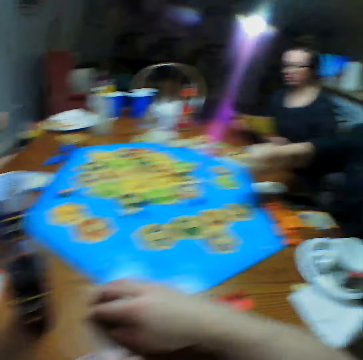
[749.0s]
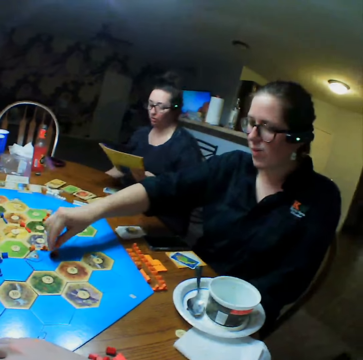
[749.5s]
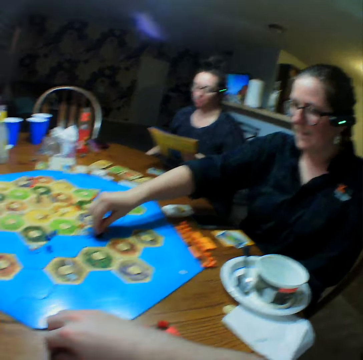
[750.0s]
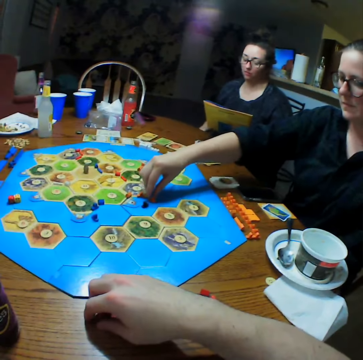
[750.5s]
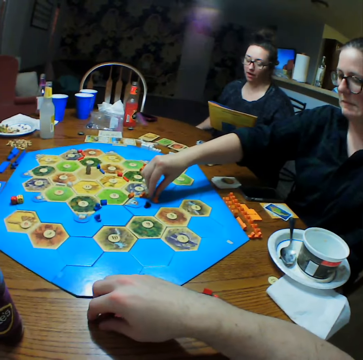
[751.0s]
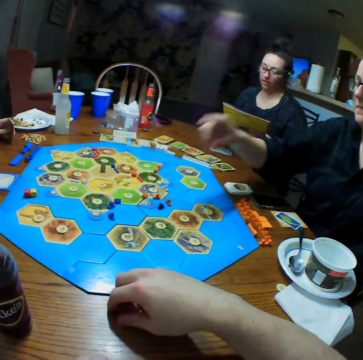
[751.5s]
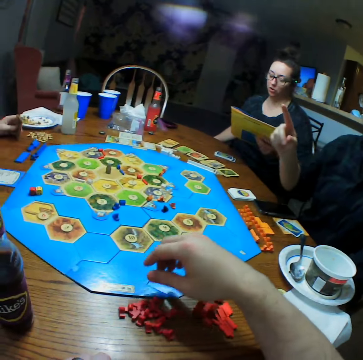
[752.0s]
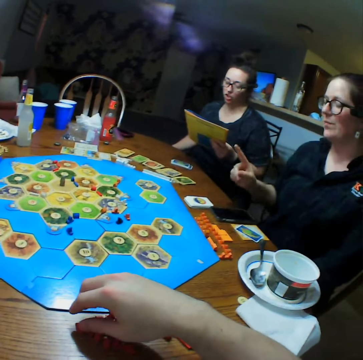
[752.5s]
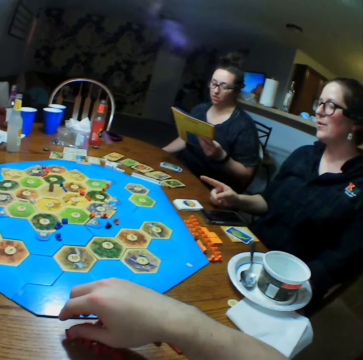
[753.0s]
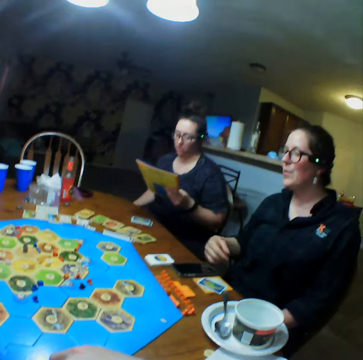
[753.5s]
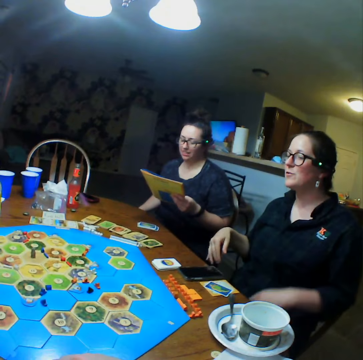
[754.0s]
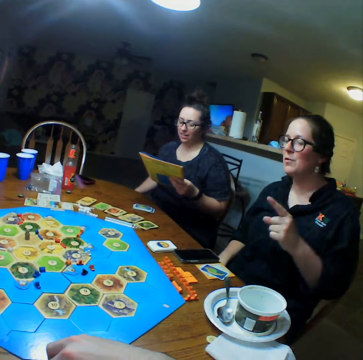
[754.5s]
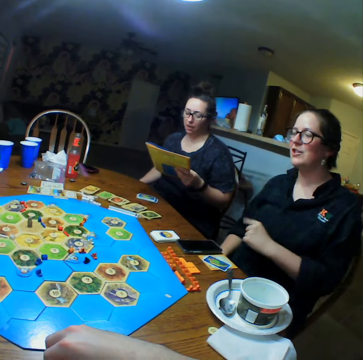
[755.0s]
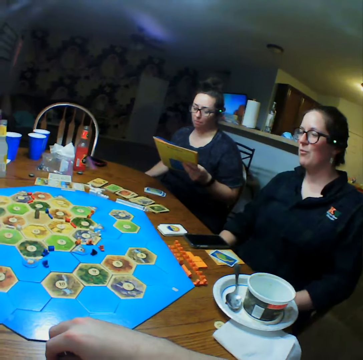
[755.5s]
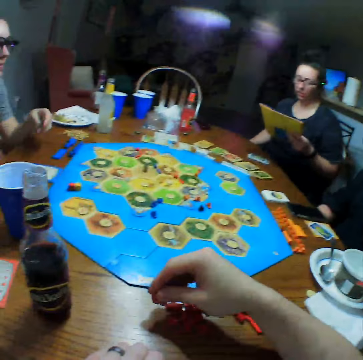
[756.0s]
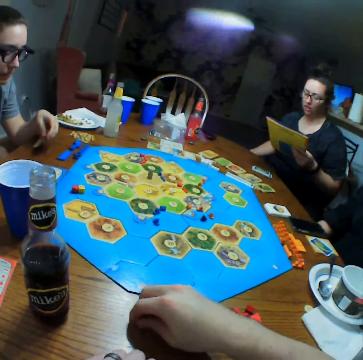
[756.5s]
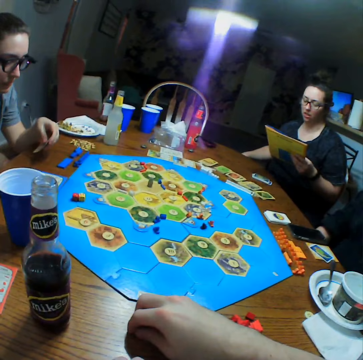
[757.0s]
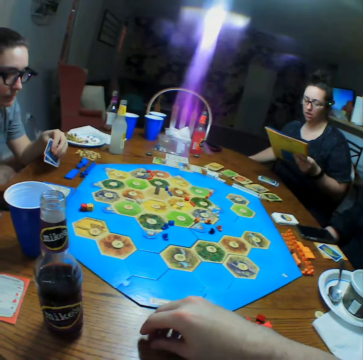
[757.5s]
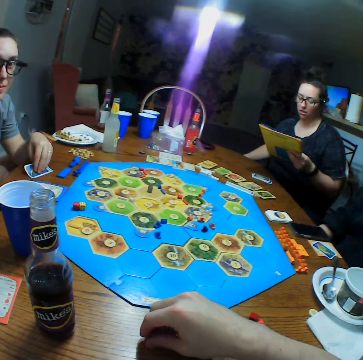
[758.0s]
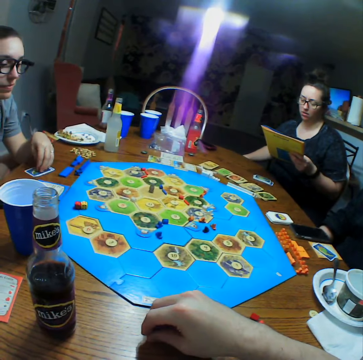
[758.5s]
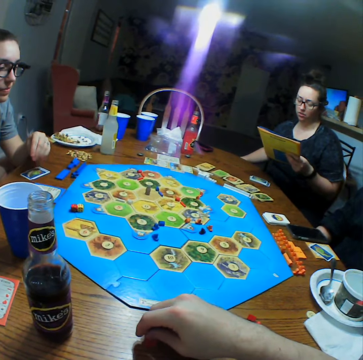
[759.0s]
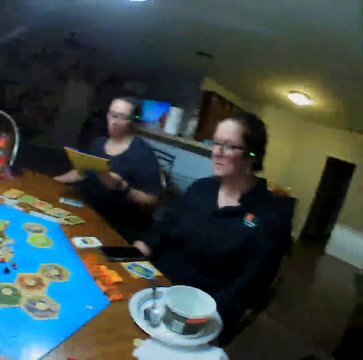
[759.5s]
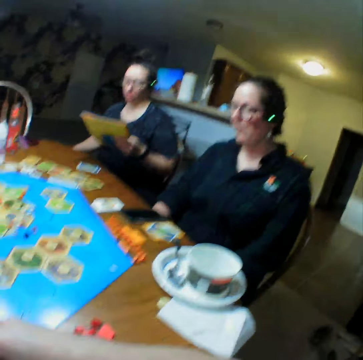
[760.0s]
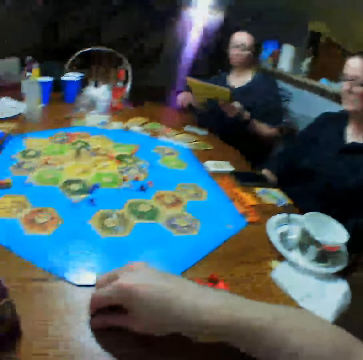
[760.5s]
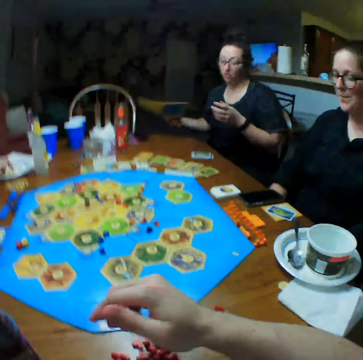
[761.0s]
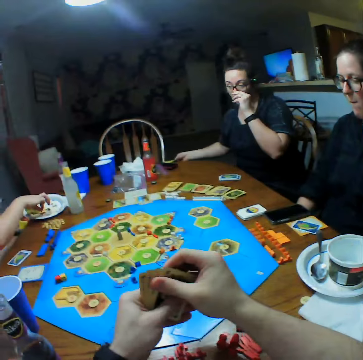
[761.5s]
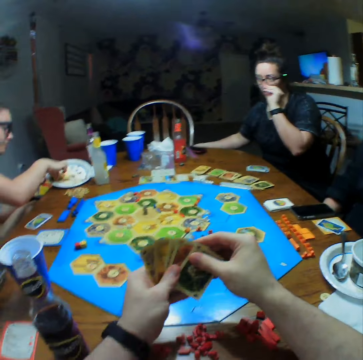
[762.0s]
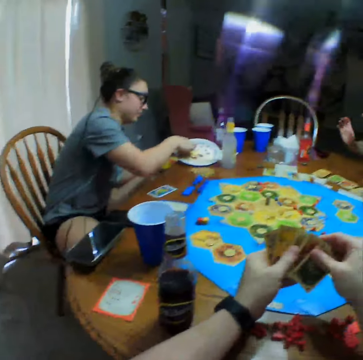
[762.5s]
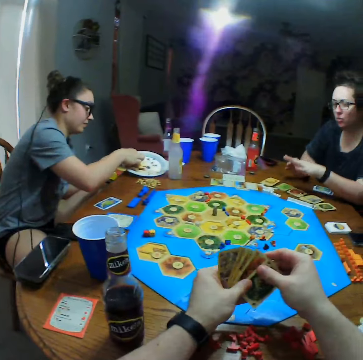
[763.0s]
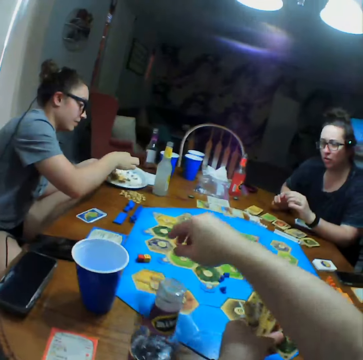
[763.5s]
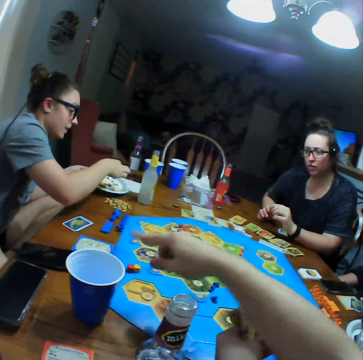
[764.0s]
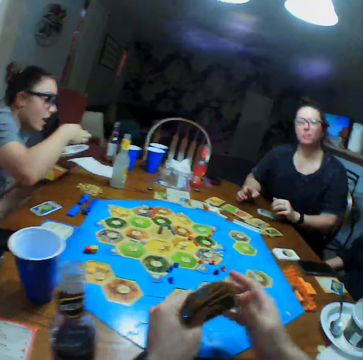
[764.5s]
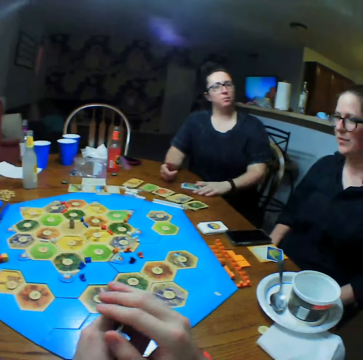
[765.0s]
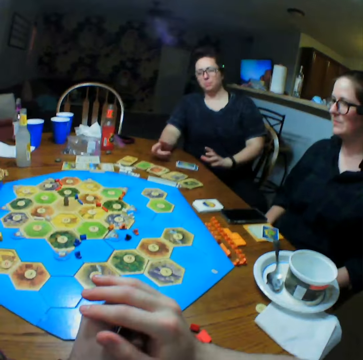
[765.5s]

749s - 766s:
A person picks dice. The camera wearer moves the hand. The person points at another person. The second person holds cards and puts the cards on the table. A third person reads the book and puts the book on the table. The camera wearer selects the cards. The third person holds her nose. The second person picks food. The camera wearer points at the dice.

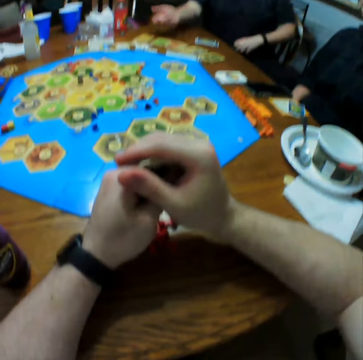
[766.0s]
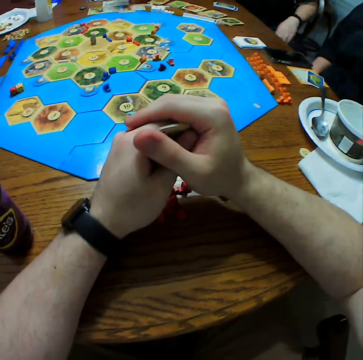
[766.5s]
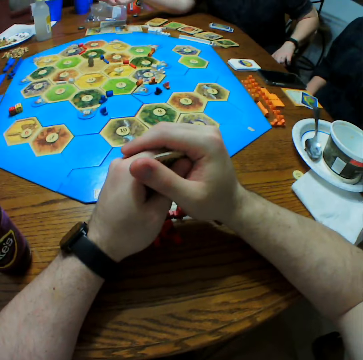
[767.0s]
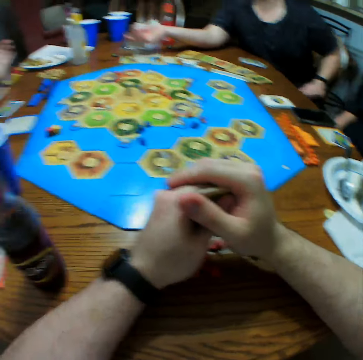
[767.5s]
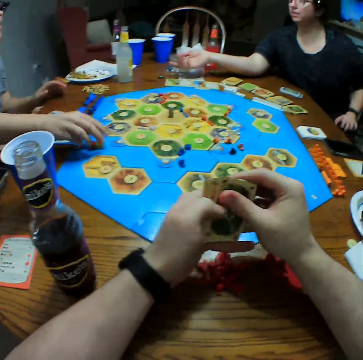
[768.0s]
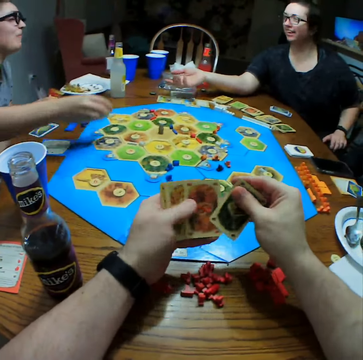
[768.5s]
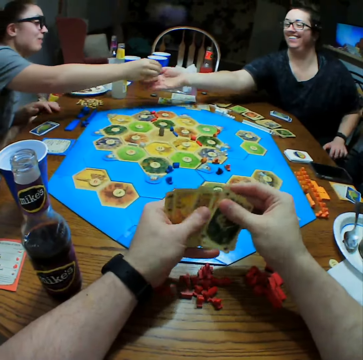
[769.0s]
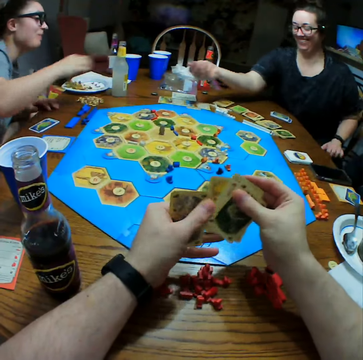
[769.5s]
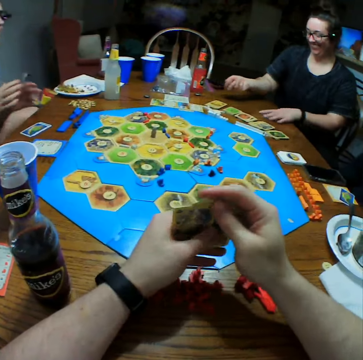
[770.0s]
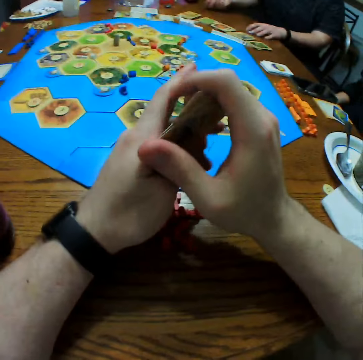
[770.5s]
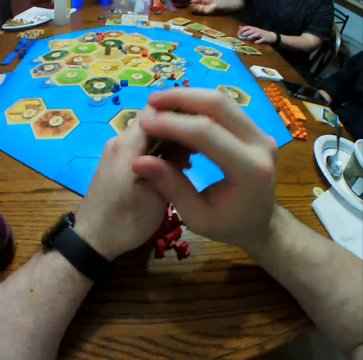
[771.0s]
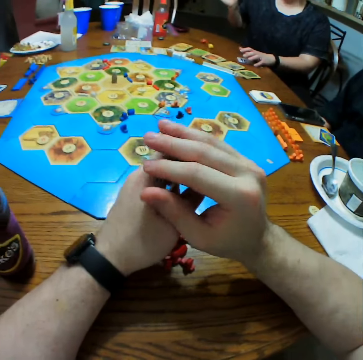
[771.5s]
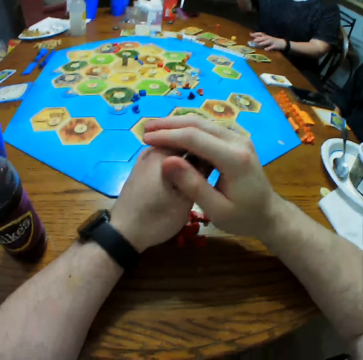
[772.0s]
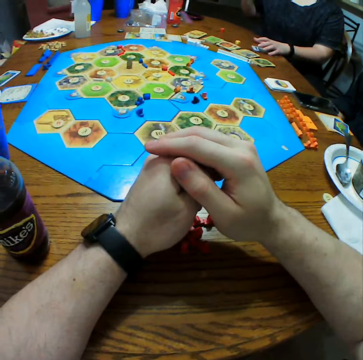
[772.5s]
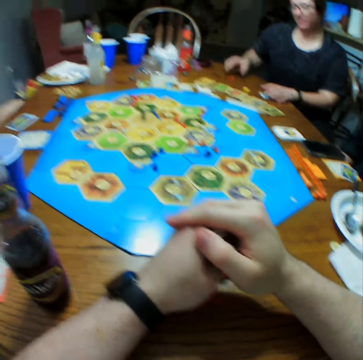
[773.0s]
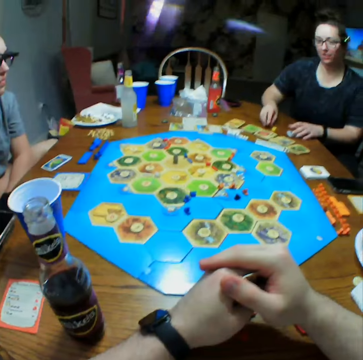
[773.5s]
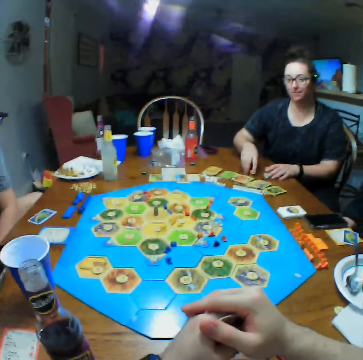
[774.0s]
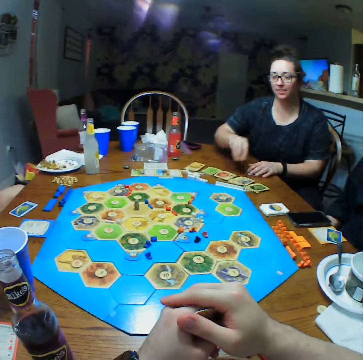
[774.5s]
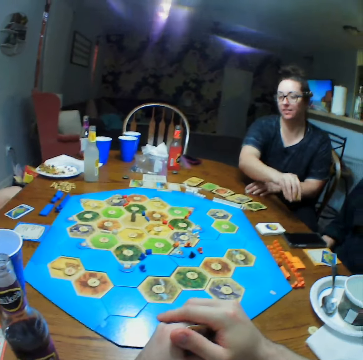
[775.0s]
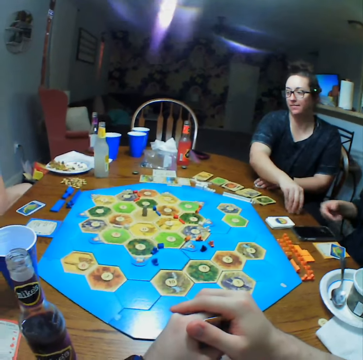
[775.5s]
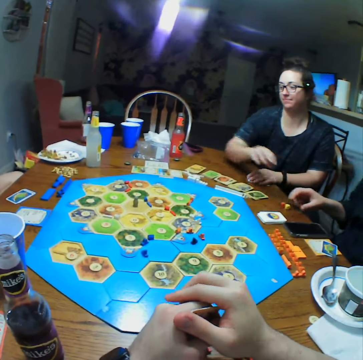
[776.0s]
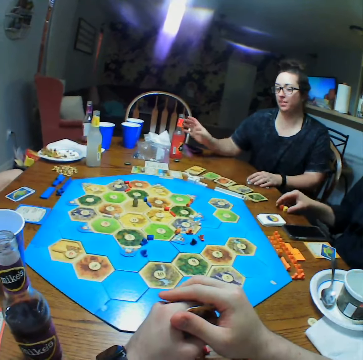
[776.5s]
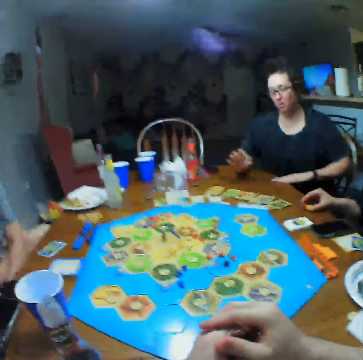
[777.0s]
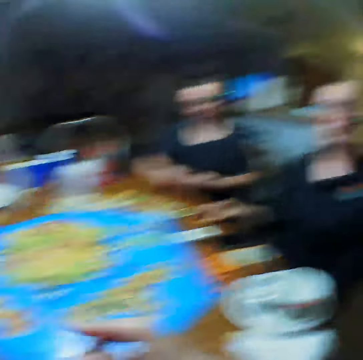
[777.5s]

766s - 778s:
A person leans on the chair and stretches hand. The camera wearer selects cards. Another person picks dice. The first person picks dice from the other person, shakes the dice and throws the dice on the table. The camera wearer holds cards. The first person picks the dice and puts the dice on the table. A third person takes a die on the table.

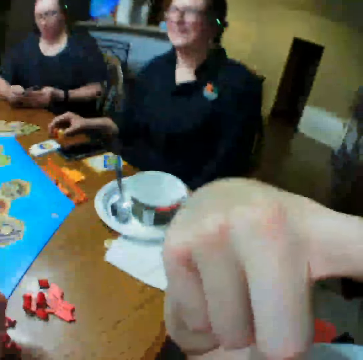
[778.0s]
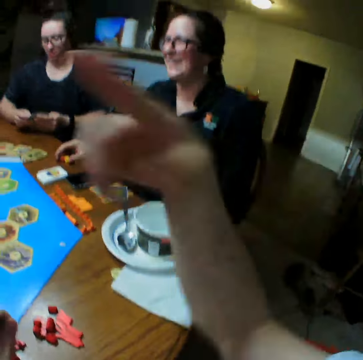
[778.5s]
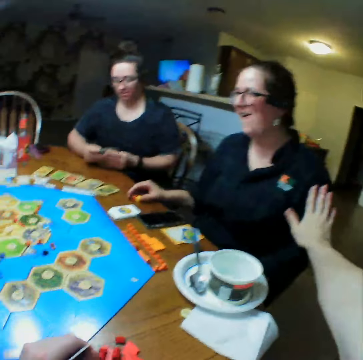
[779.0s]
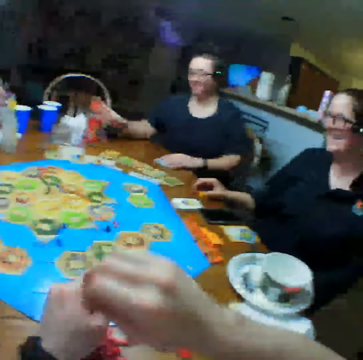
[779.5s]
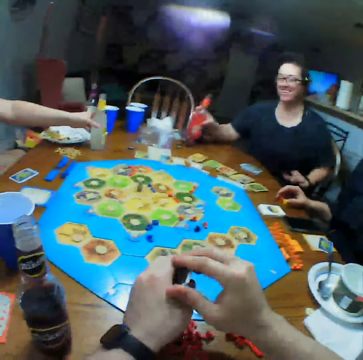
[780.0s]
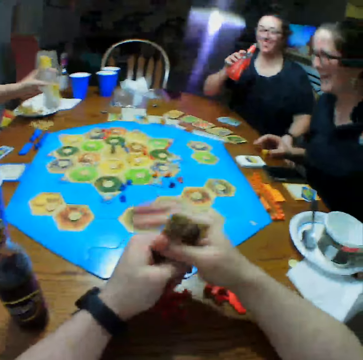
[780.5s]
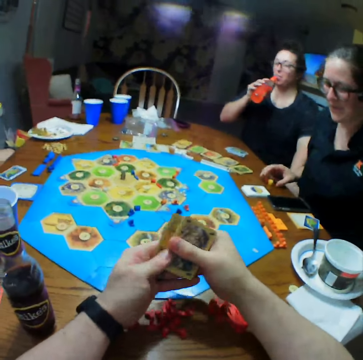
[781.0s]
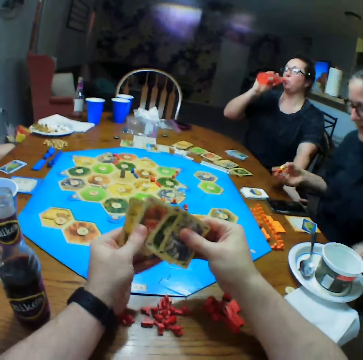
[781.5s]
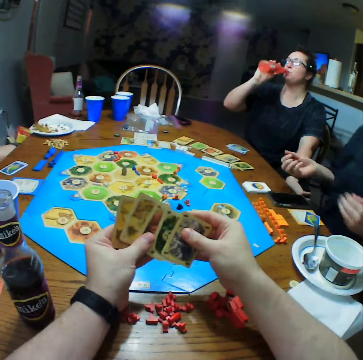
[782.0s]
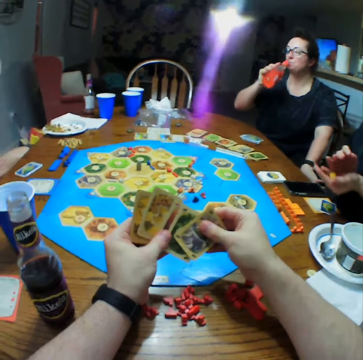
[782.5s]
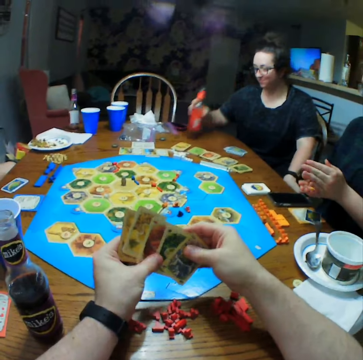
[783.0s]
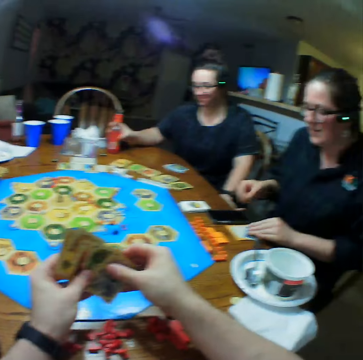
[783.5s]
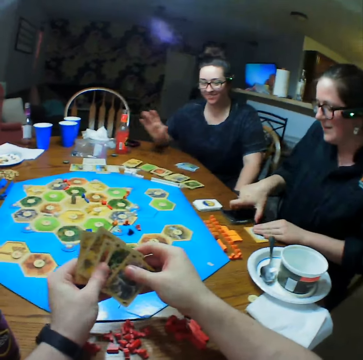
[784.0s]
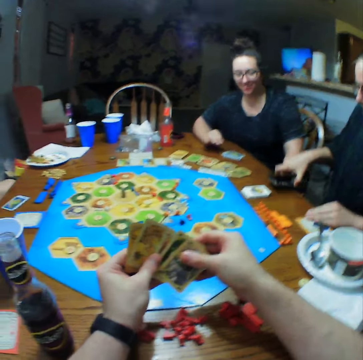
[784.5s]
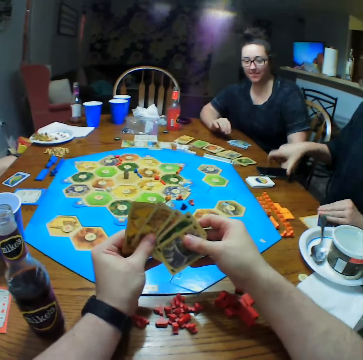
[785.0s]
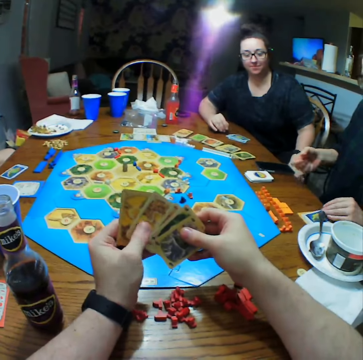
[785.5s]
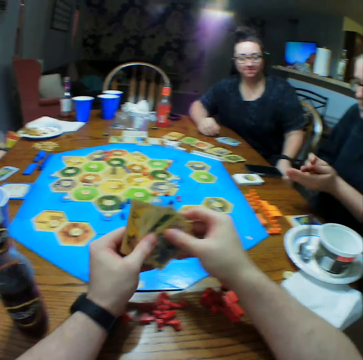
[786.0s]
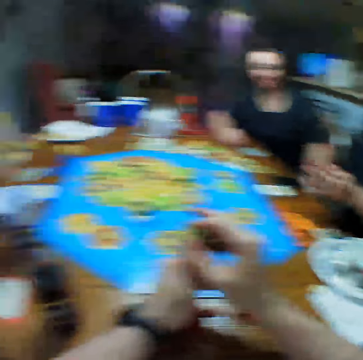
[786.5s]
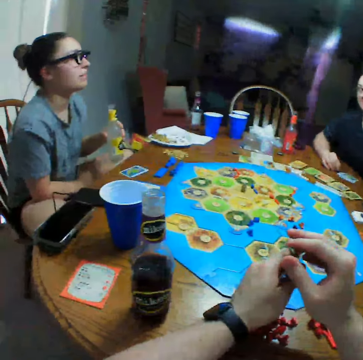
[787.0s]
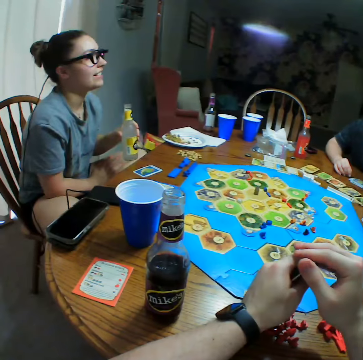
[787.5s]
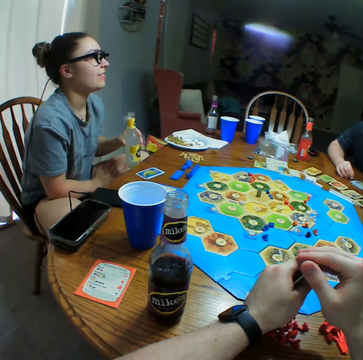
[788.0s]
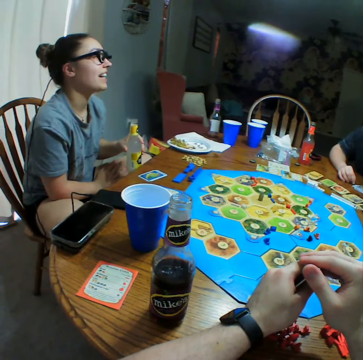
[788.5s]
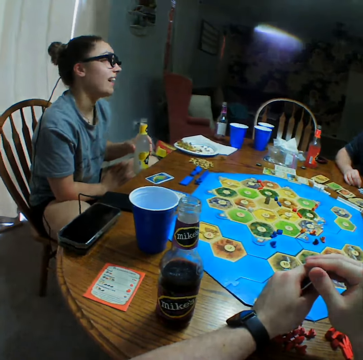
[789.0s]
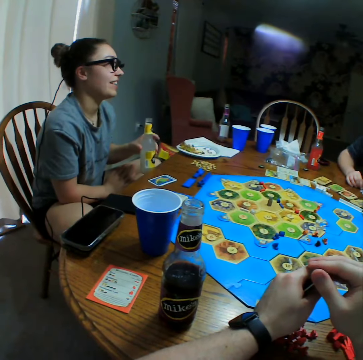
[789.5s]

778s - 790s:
The camera wearer lifts the right hand and stretches hand. A person picks dice. Another person puts cards on the table and takes a bottle or drink on the table. The camera wearer holds cards. A third person picks the drink. The camera wearer selects the cards. The first person shakes the dice. The second person puts the bottle on the table. The first person moves the phone and shakes the dice. The third person holds the bottle.
